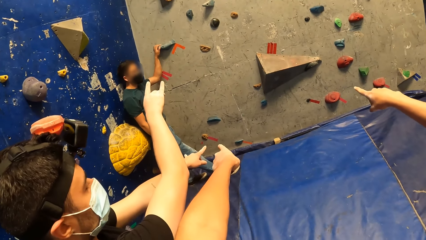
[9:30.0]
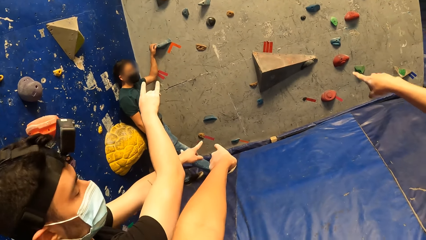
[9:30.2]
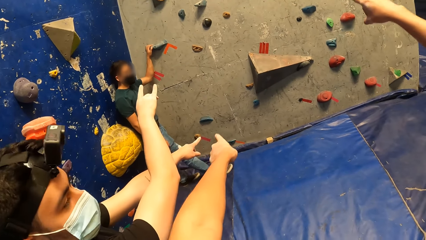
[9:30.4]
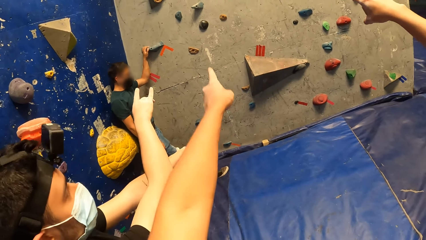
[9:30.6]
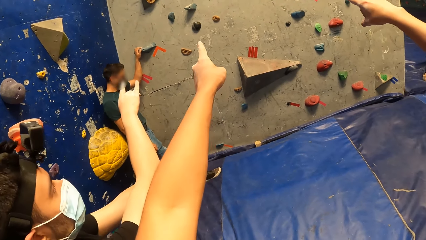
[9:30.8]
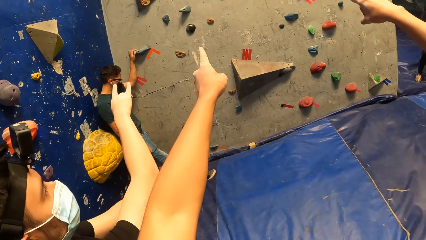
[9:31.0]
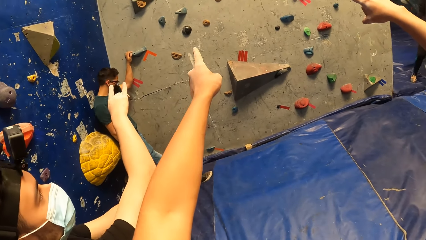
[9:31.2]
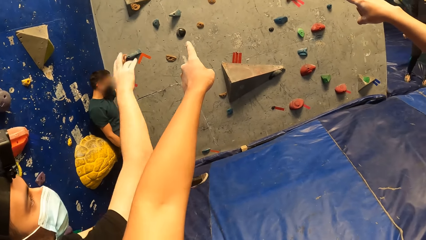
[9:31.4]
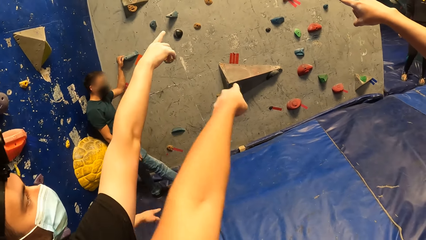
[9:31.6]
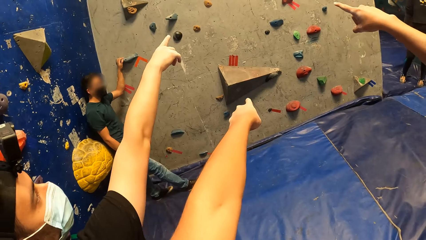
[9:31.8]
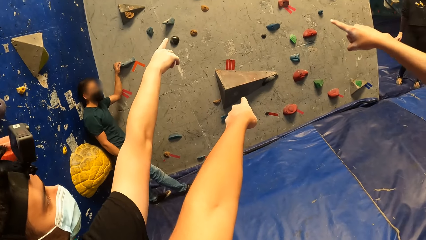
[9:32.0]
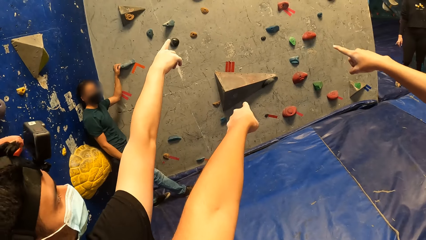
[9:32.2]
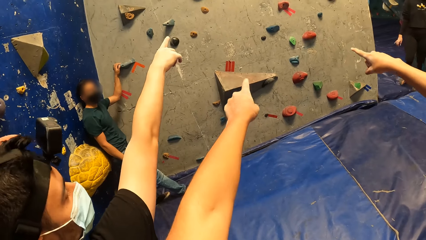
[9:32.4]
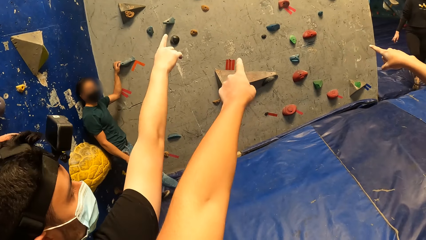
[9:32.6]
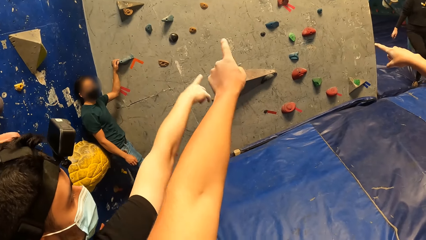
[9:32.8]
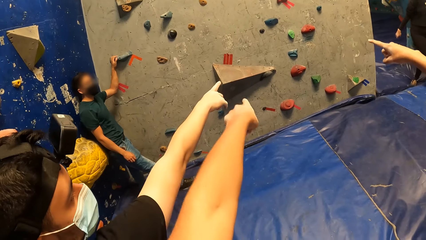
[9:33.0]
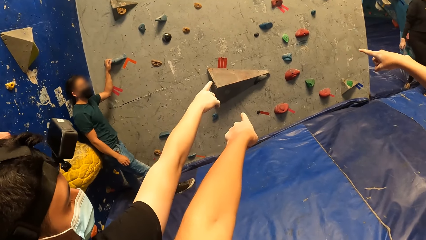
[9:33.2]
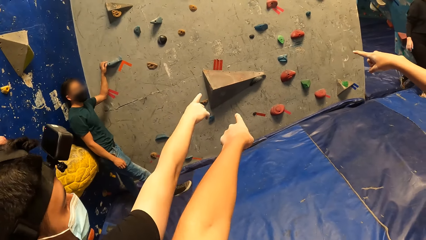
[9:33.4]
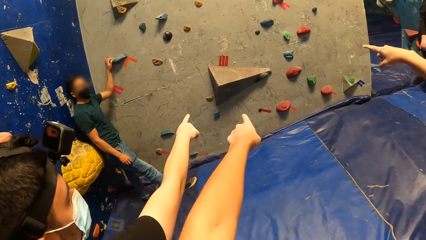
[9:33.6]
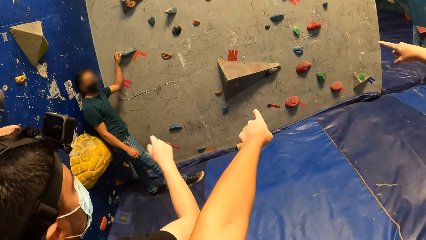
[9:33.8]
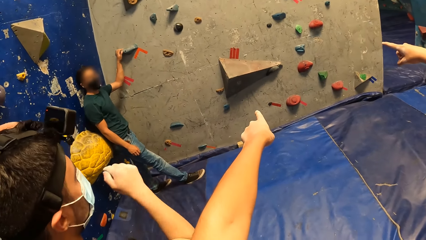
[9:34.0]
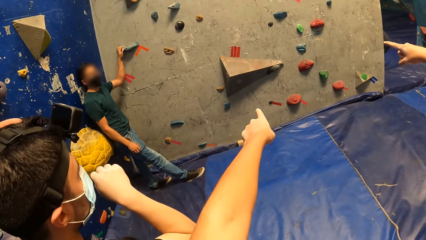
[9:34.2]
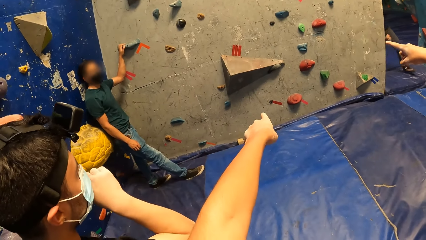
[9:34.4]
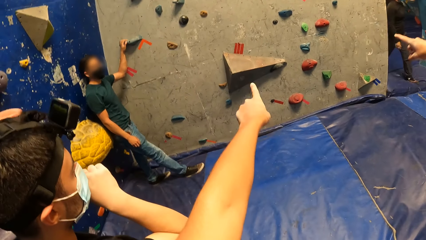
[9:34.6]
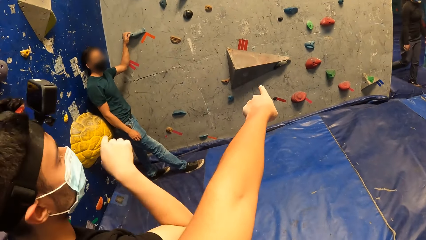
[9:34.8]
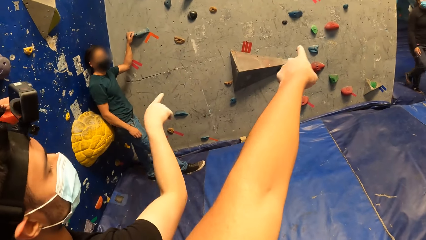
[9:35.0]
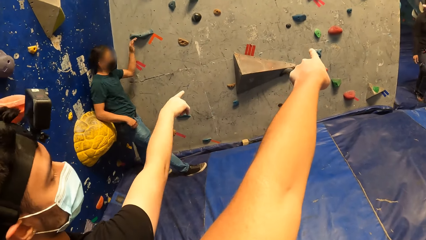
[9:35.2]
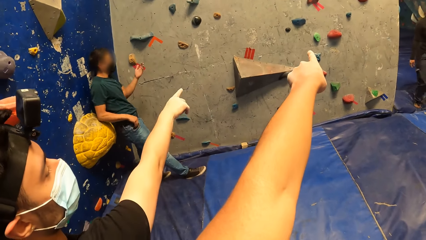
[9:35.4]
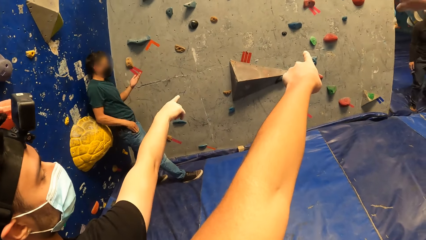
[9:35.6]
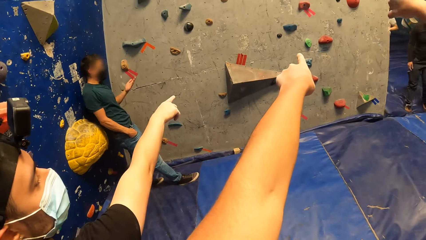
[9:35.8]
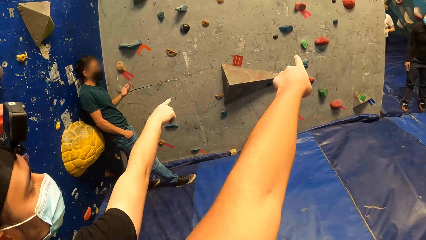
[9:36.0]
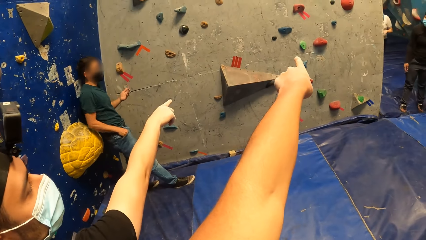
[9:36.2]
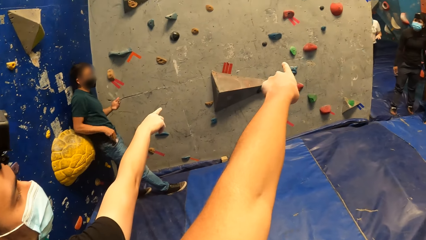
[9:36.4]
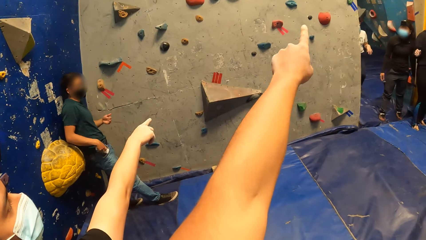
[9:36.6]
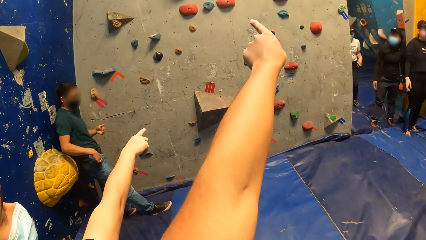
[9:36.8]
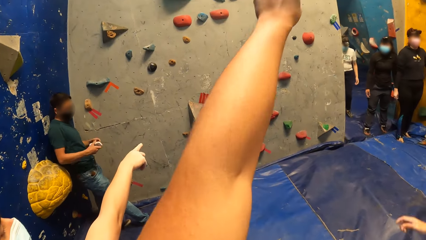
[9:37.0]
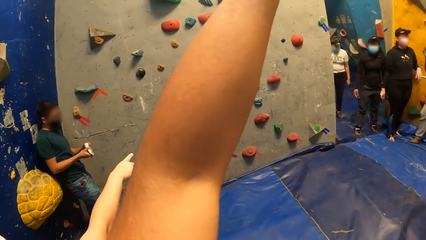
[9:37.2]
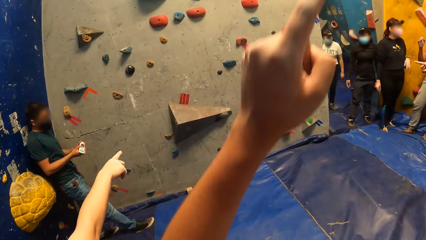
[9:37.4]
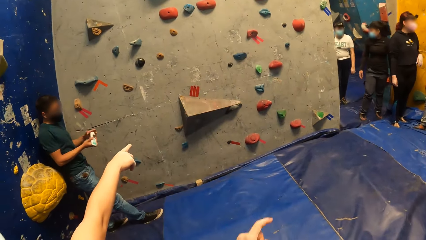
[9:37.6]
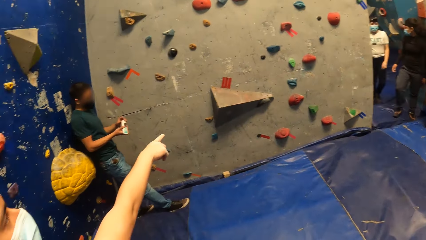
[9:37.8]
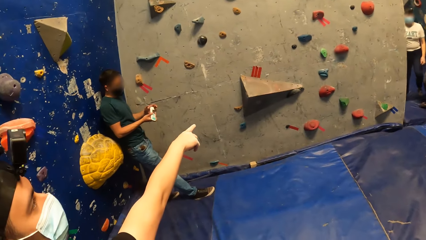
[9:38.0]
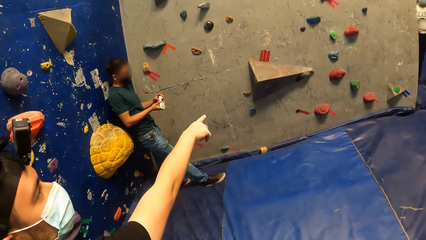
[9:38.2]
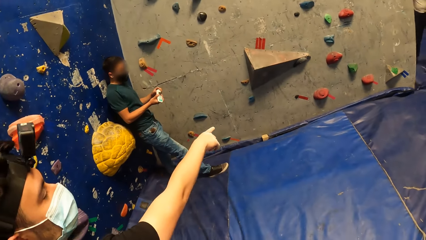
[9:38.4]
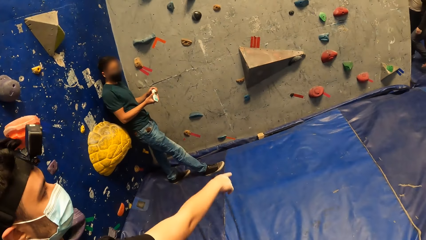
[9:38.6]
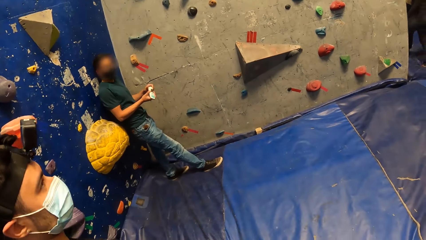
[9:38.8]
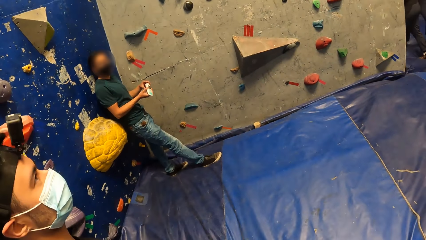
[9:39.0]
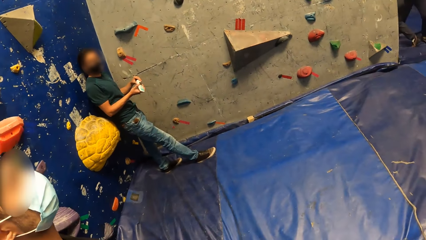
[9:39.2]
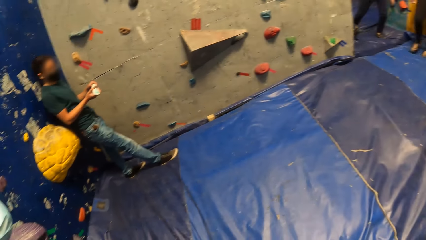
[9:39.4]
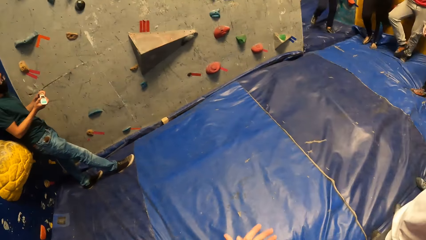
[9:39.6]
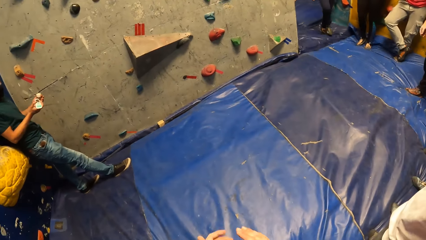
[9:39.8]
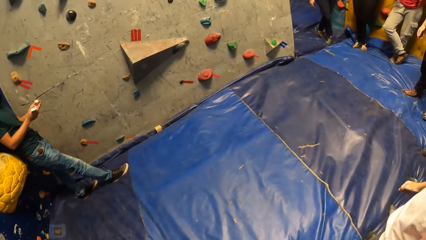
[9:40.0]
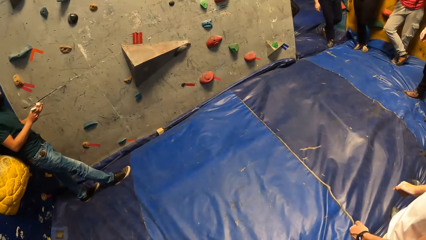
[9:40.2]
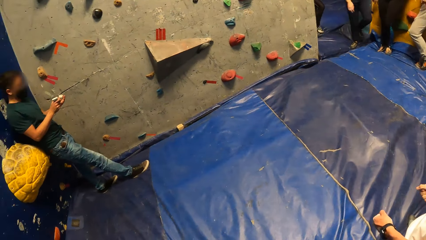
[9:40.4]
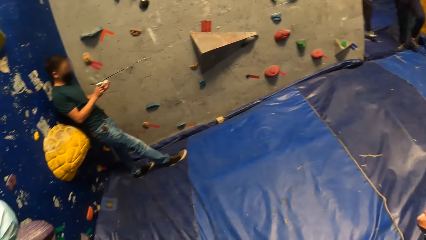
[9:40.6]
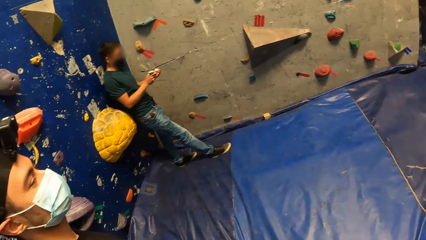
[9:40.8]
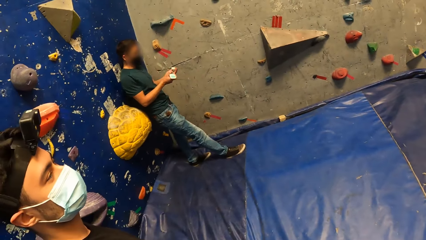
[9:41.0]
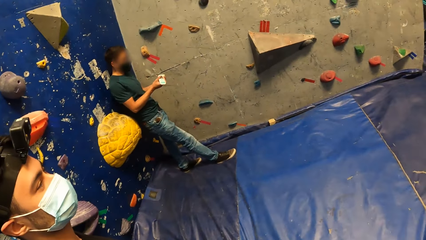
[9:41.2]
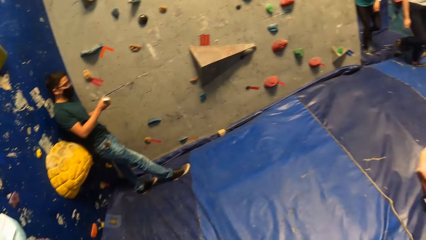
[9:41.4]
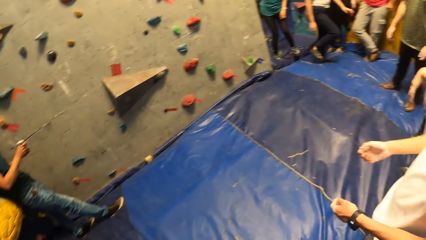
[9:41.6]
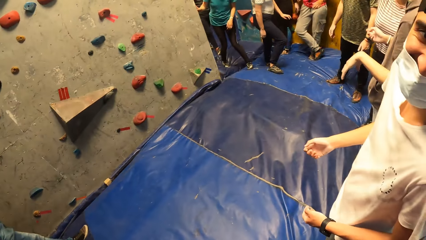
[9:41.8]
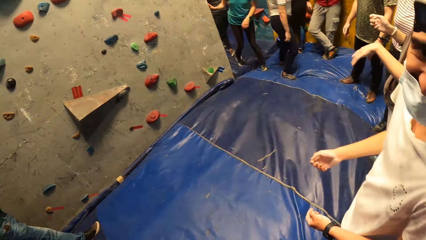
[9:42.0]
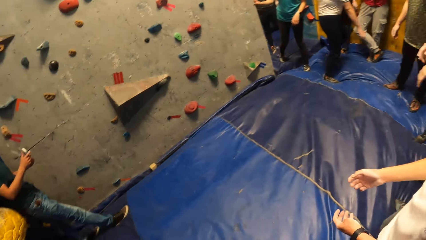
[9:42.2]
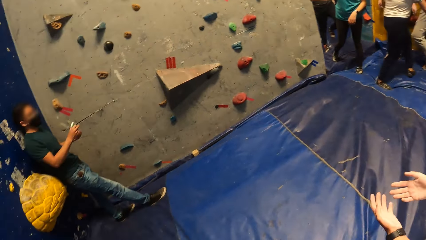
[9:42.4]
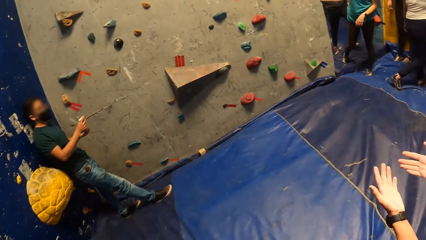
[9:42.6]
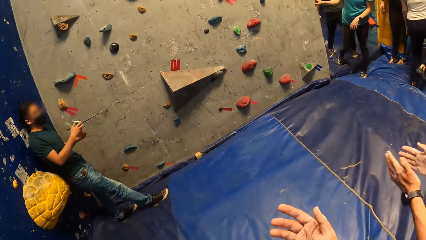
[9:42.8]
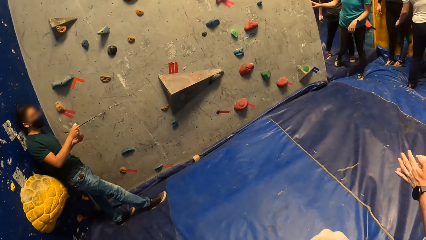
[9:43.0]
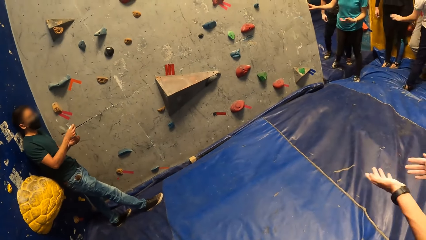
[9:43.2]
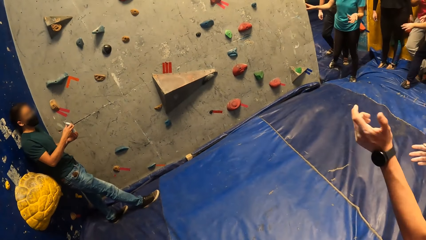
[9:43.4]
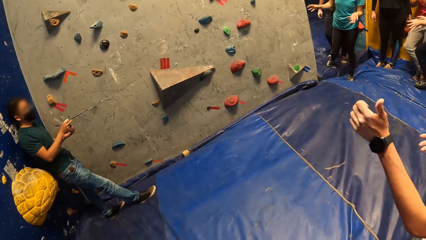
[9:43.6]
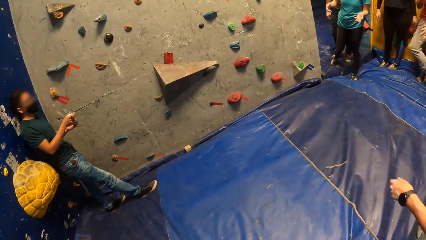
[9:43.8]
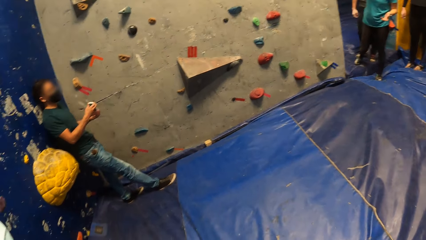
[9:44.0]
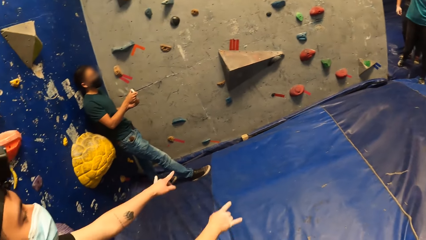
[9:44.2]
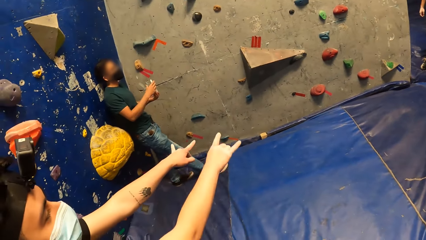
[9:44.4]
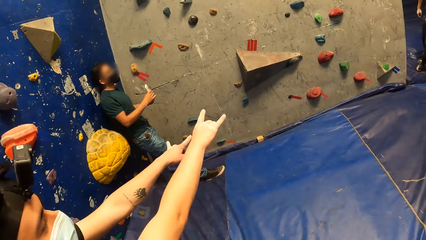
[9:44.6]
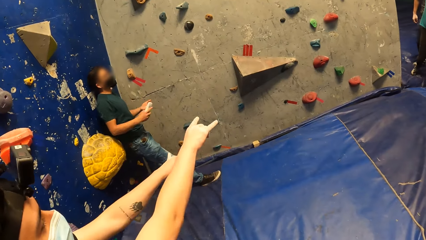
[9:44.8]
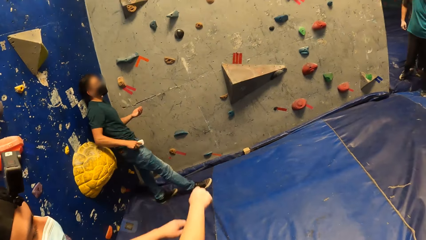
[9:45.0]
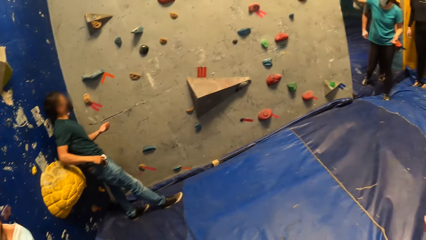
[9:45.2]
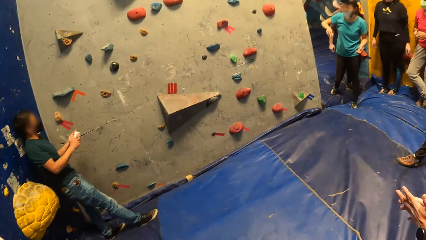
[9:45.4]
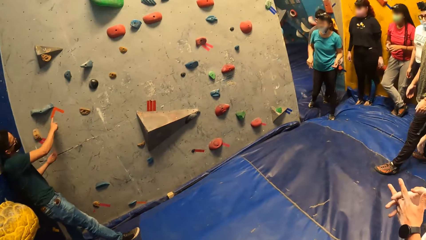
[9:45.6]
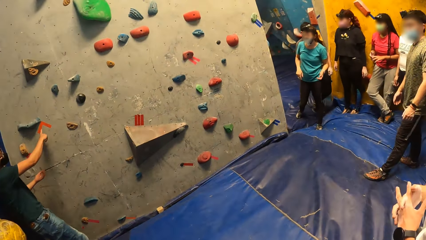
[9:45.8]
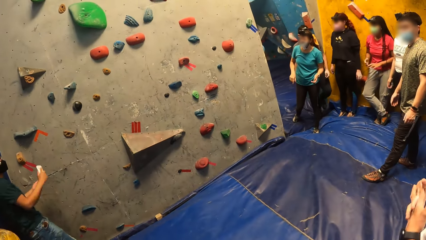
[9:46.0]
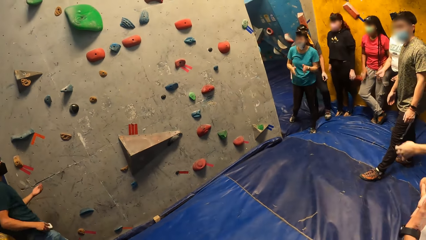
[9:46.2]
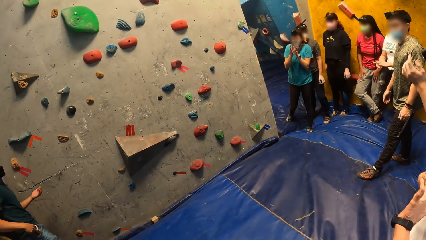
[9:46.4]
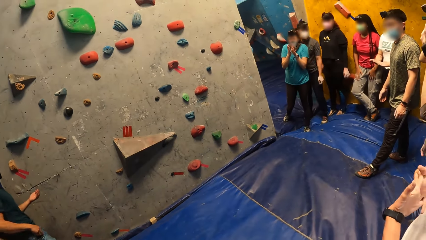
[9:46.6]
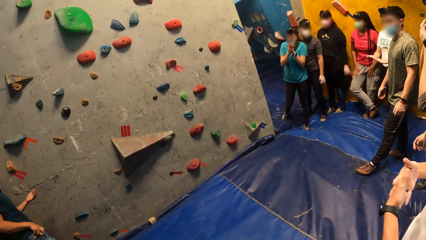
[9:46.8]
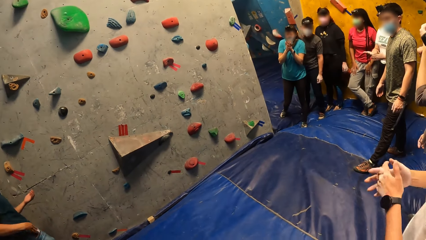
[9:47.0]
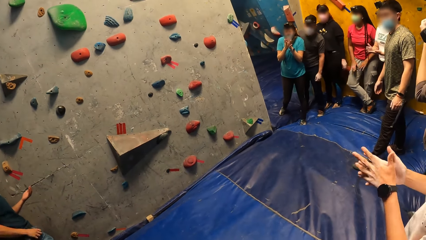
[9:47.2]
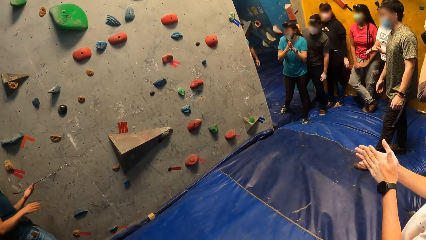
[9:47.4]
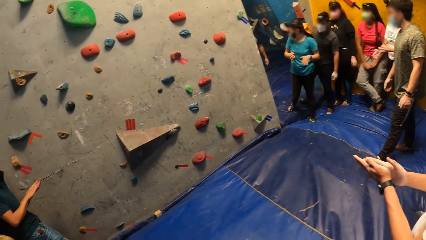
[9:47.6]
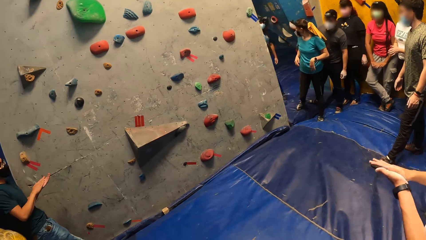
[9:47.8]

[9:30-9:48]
A person removes the lotion bottle. Another person points at the bouldering wall.
